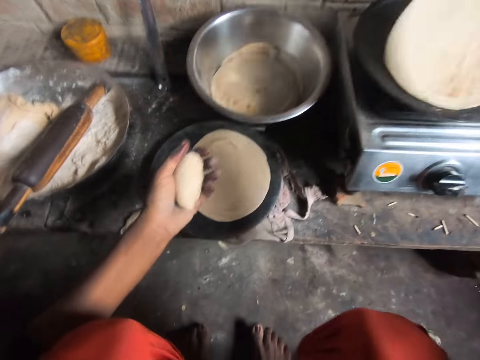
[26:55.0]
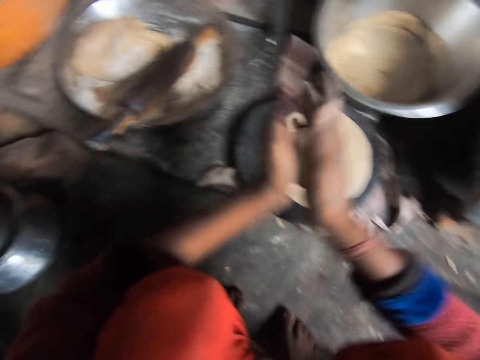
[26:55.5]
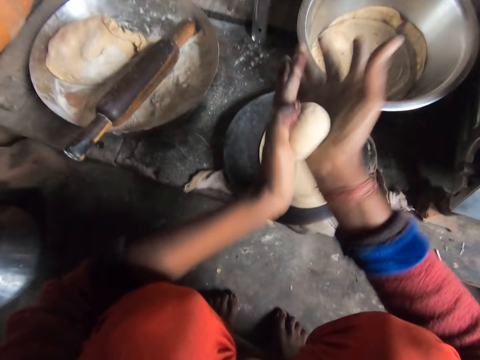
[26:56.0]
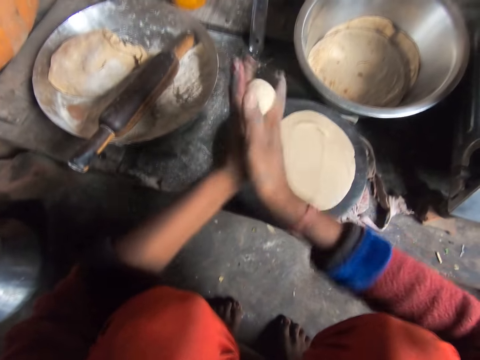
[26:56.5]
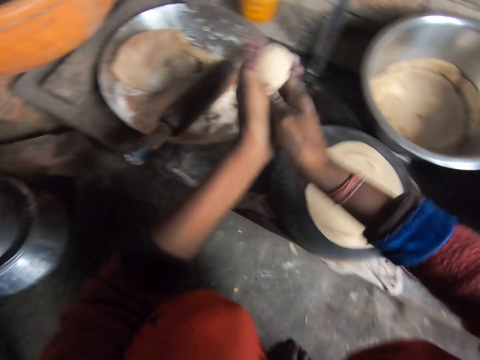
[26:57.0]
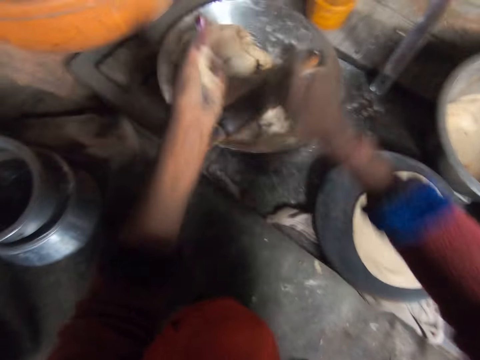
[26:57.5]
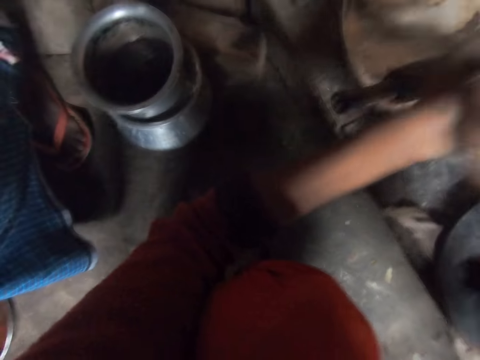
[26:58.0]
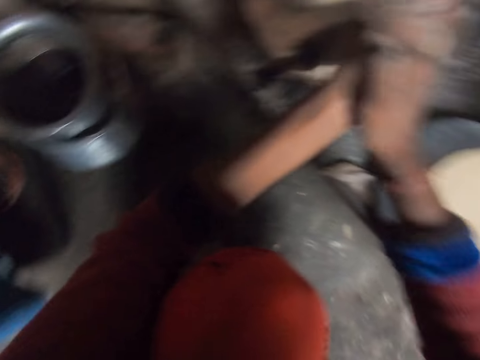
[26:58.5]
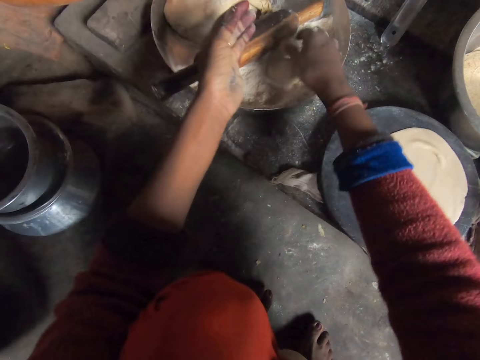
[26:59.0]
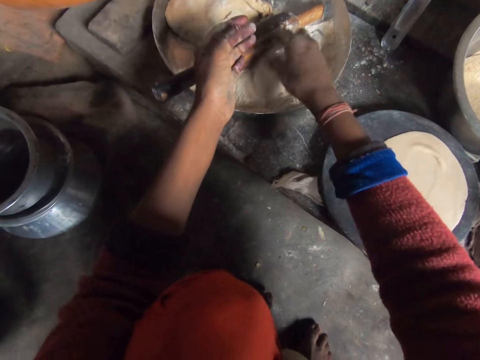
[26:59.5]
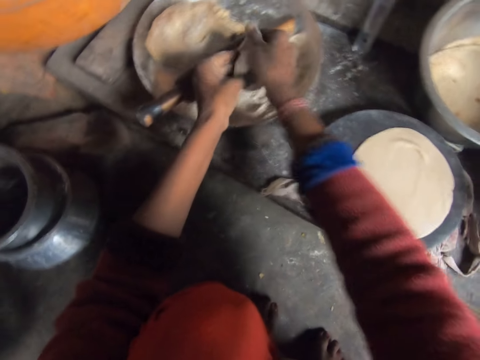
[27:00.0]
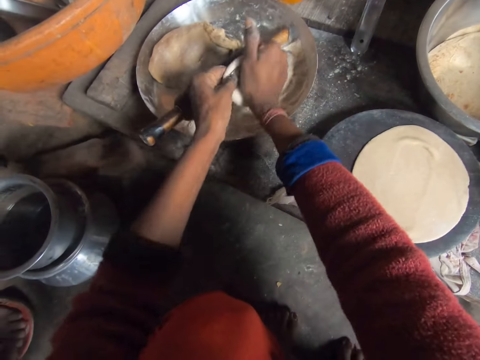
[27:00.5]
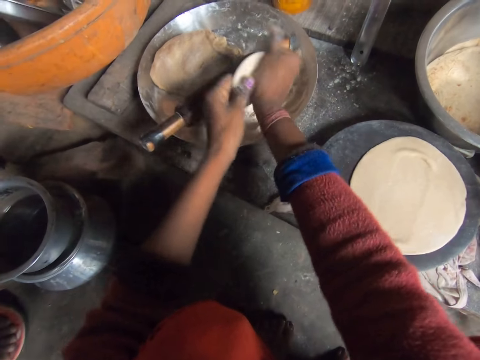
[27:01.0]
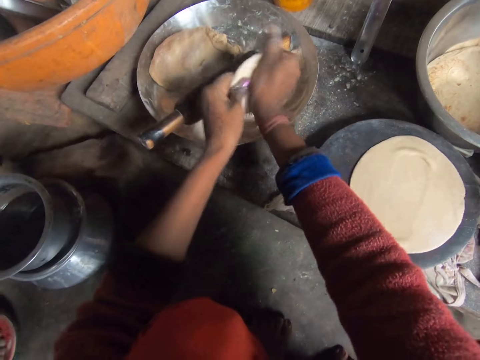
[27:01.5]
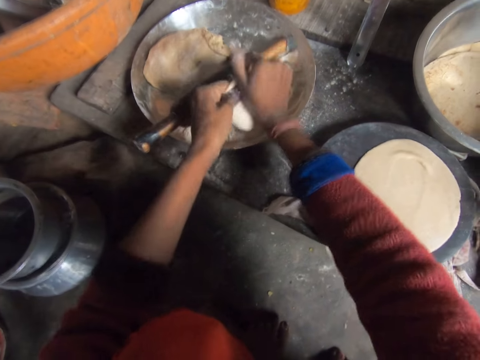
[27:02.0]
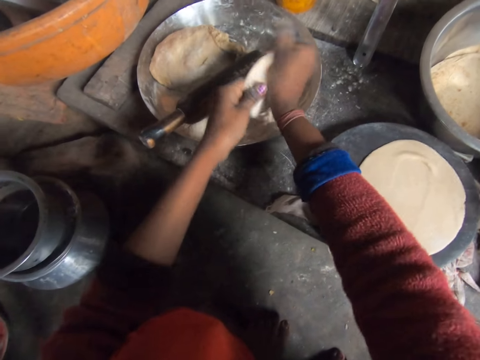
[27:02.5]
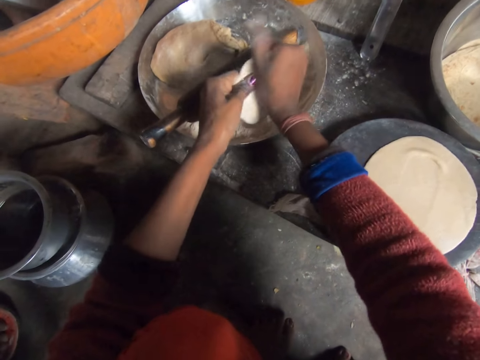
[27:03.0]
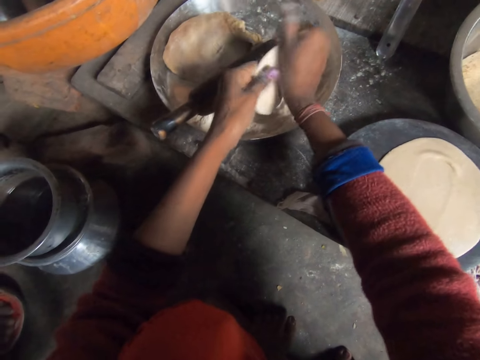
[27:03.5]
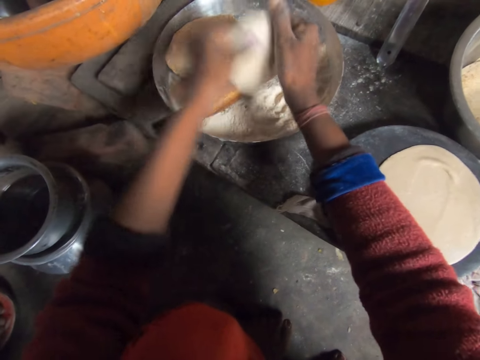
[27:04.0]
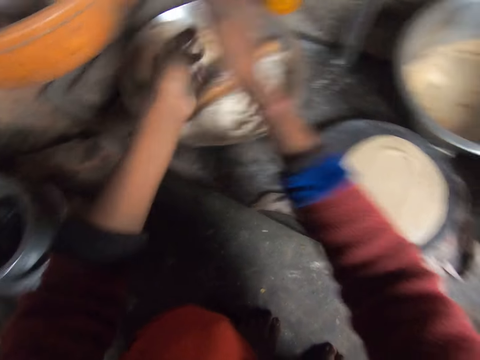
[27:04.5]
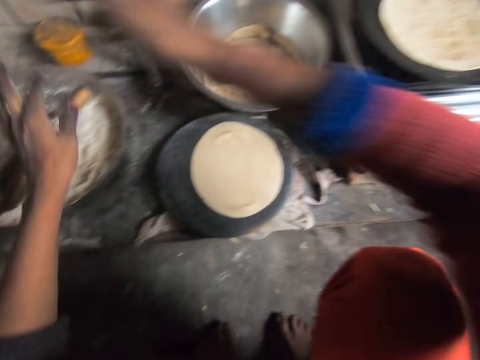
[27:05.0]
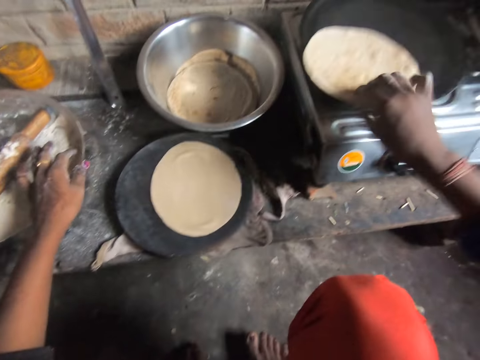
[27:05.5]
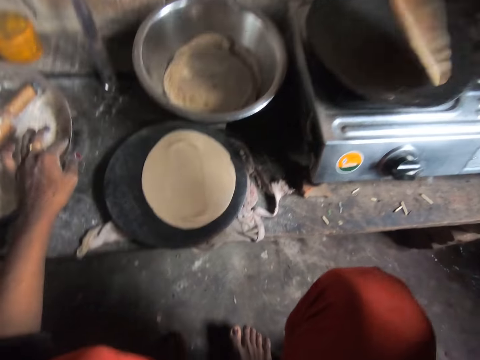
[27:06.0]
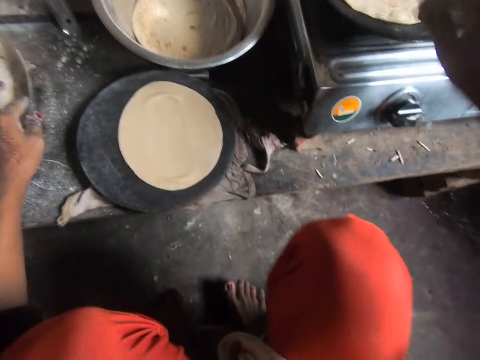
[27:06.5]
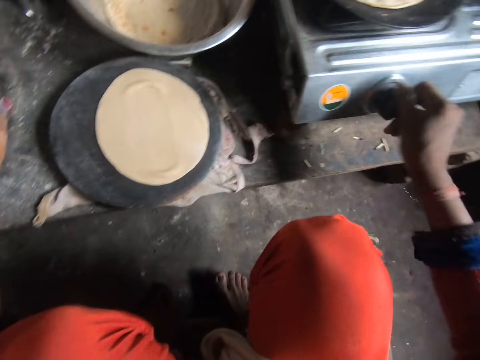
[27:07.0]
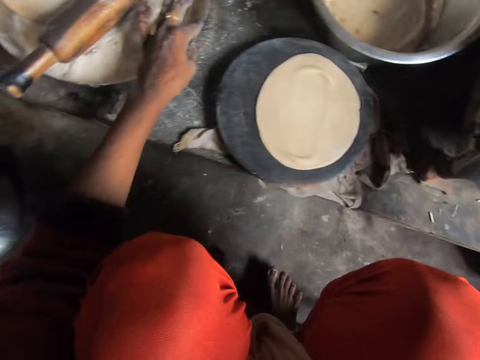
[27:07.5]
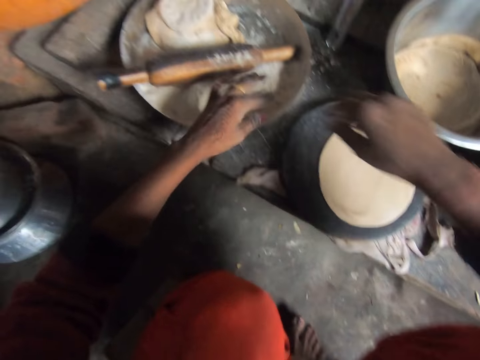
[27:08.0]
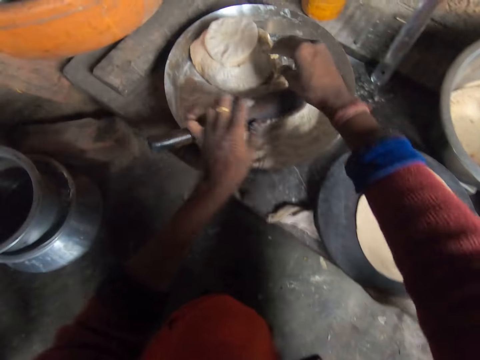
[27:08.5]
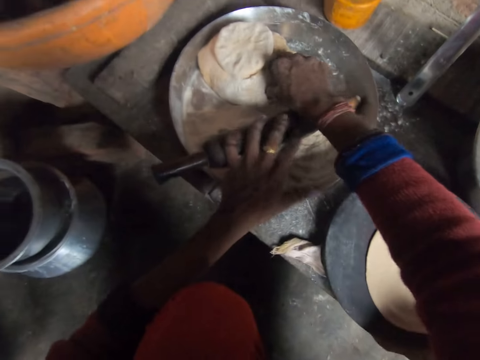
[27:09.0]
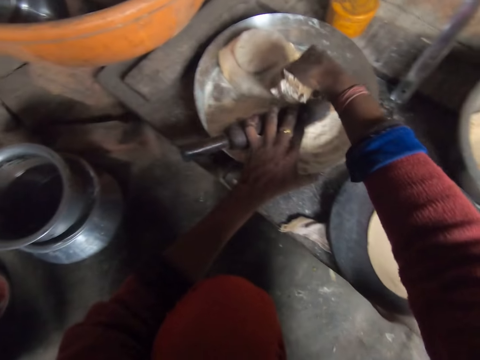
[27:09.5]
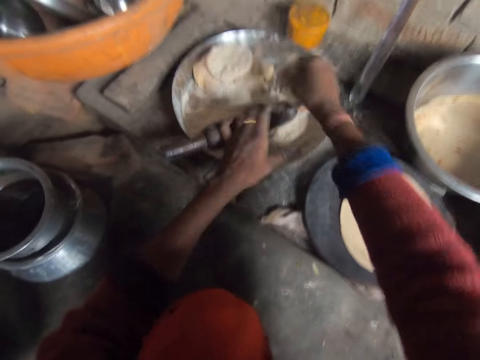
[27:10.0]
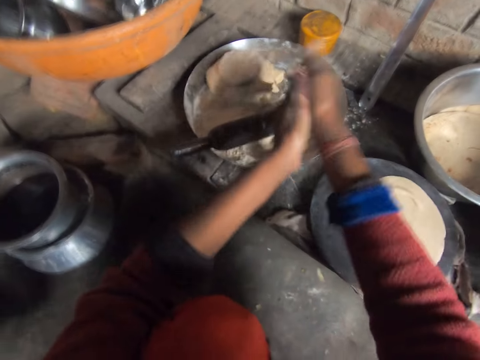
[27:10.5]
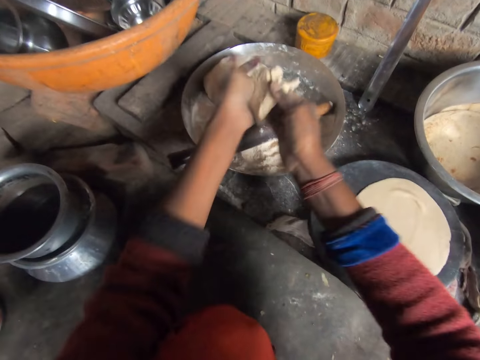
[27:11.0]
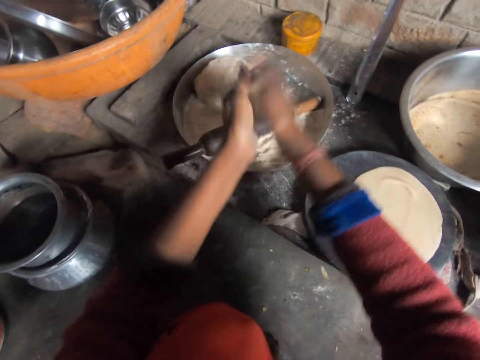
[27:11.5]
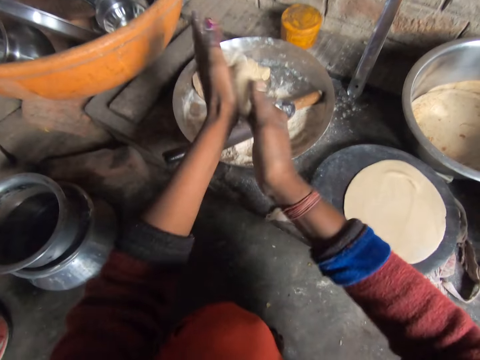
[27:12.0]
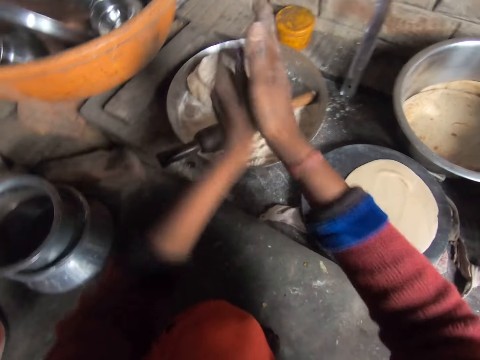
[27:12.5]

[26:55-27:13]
The camera wearer flips the dough on the pan. She rolls the dough with her hands. She cuts the dough. She drops the dough in the tray. She rolls the dough with her hands. She puts flour on the dough and puts the dough in the tray. She flattens the dough with her hands and rolls the dough with her hands. She drops the dough in the tray. She dusts her hands. She flips the dough on the pan. She switches on the cooking gas. She turns the knob on the cooker. She moves the rolling pin. She cuts the dough and picks the dough in the tray. She rolls the dough with her hands.

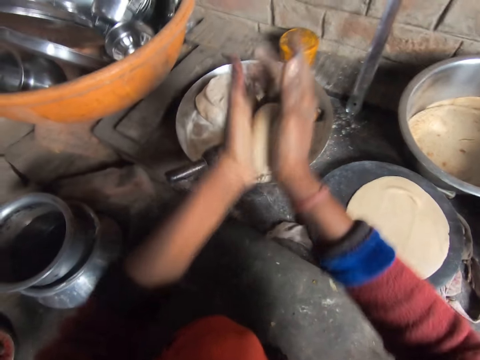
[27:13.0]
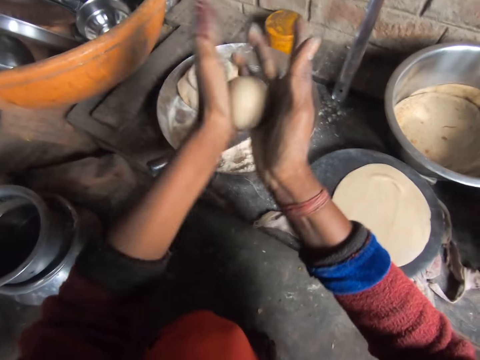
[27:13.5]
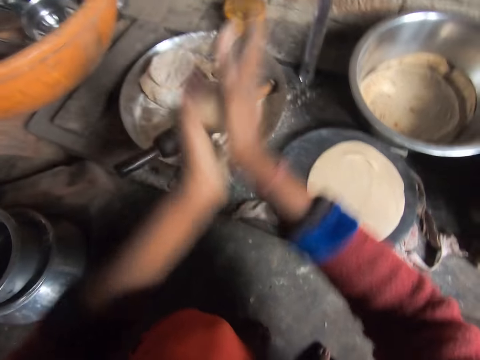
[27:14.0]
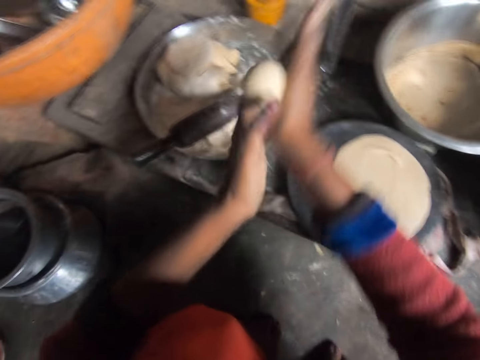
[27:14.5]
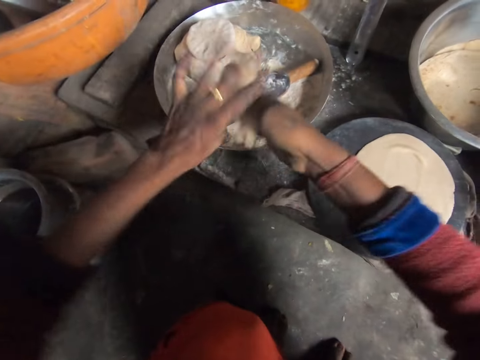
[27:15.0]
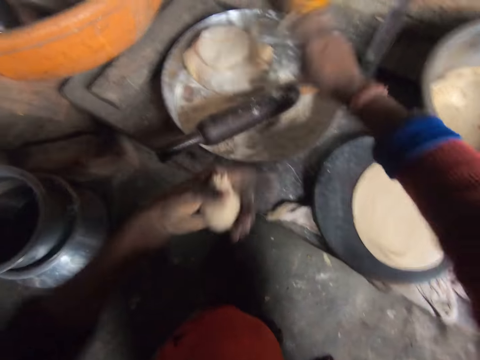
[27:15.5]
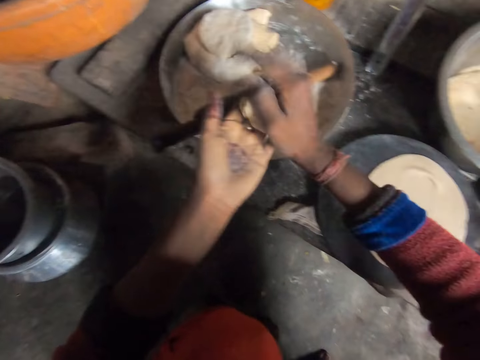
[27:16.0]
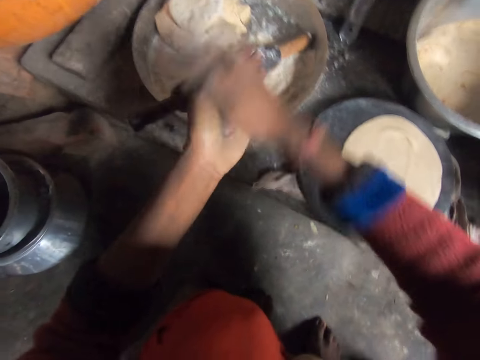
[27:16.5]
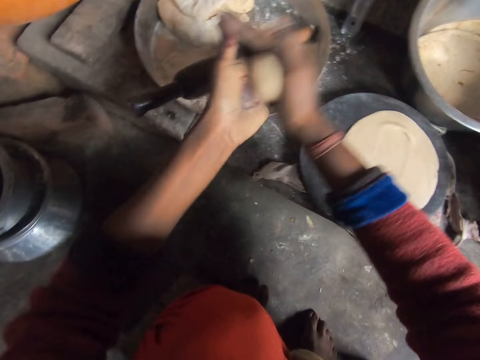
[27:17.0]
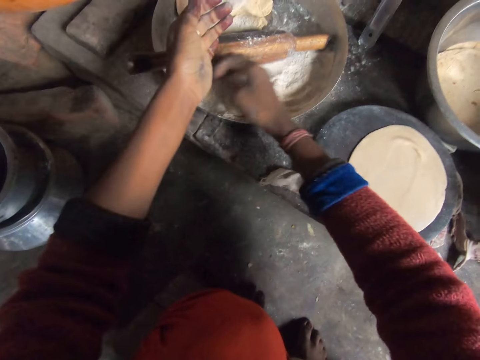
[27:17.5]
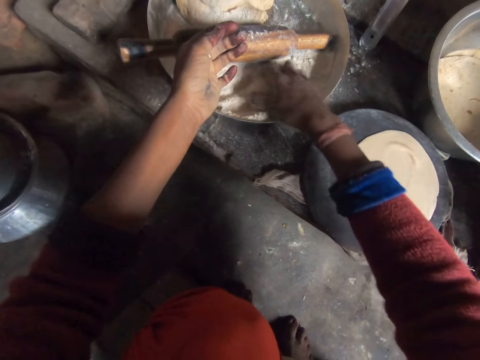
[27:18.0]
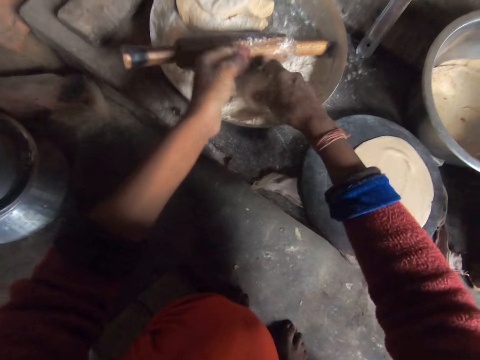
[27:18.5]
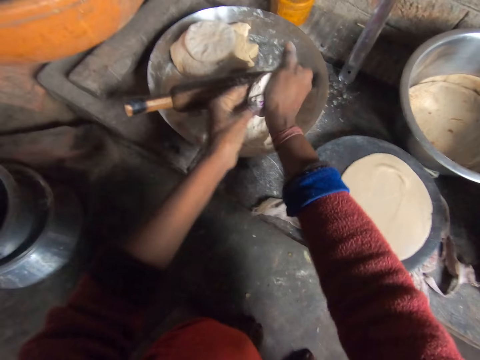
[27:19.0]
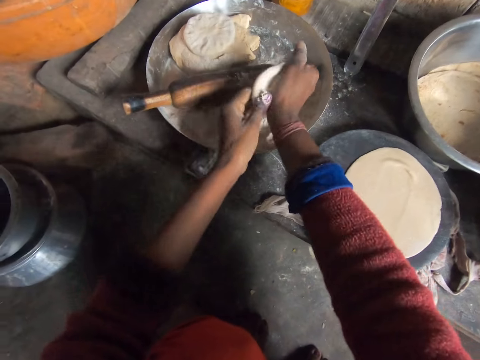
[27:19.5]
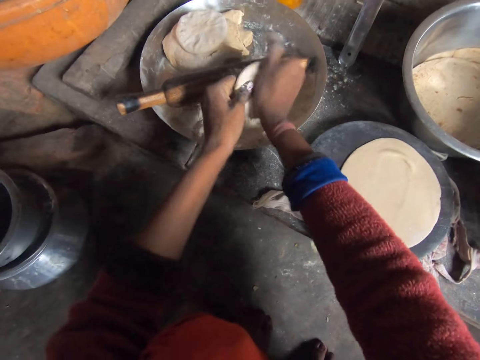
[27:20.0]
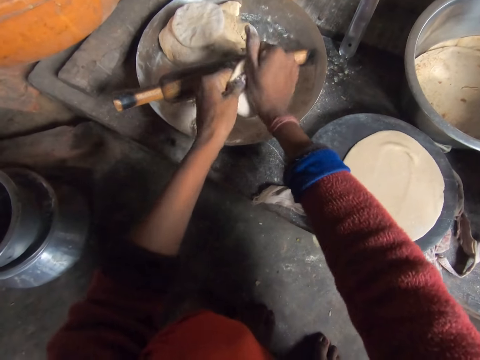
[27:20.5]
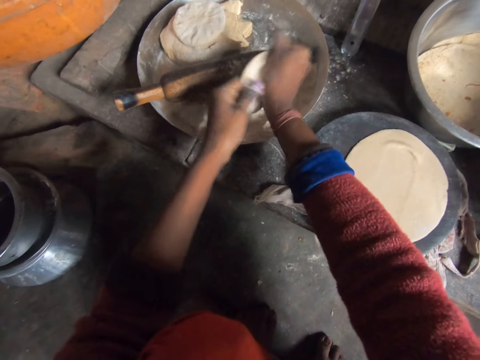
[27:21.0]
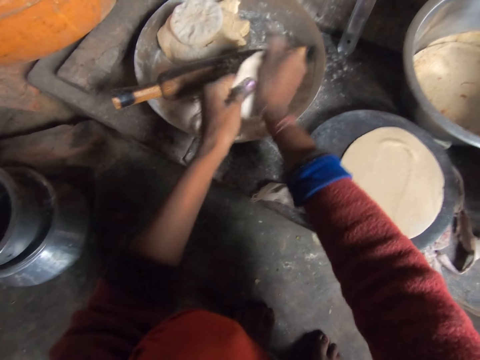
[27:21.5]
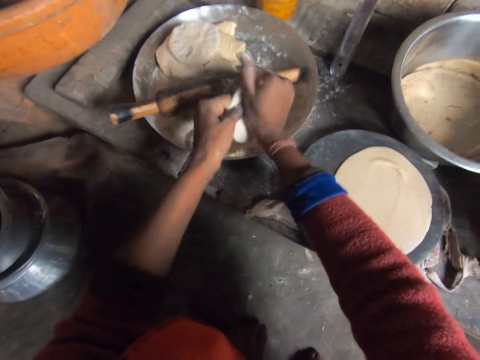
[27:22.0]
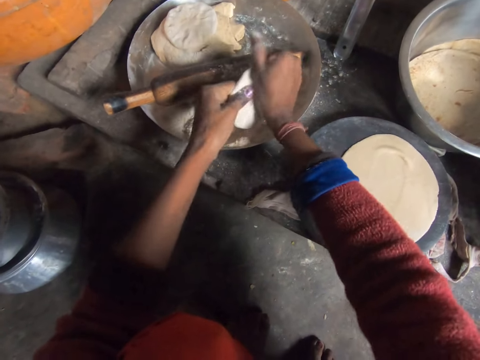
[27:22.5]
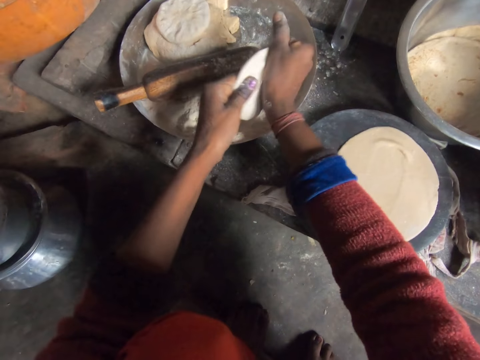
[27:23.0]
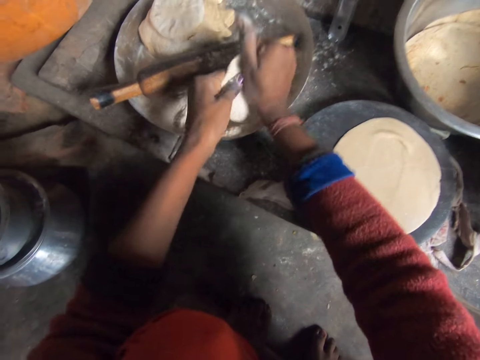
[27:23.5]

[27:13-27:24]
The camera wearer cuts a piece of the dough. She drops the dough in the tray. She rolls the dough with her hands. She puts flour on the dough. She flattens the dough with her hands.
